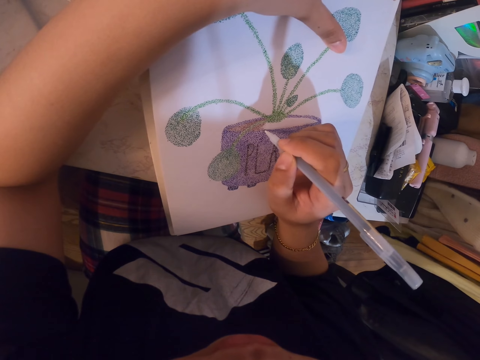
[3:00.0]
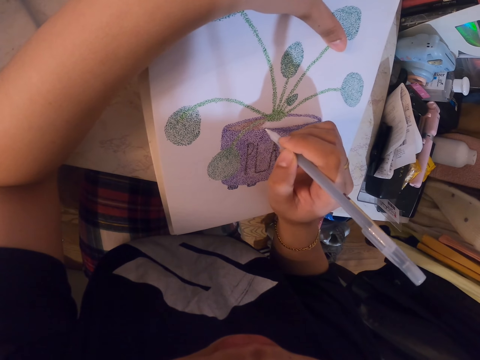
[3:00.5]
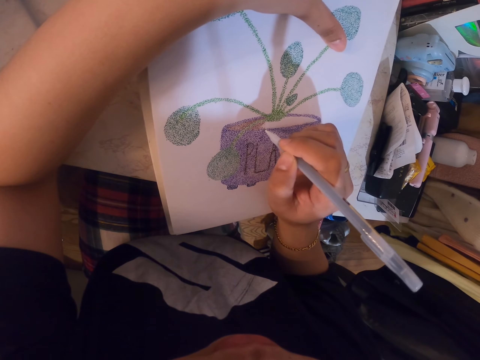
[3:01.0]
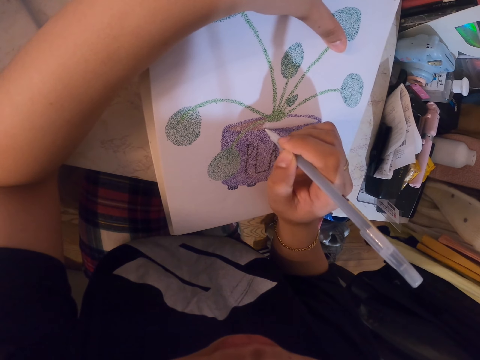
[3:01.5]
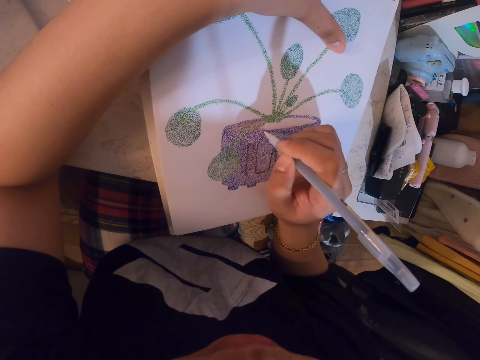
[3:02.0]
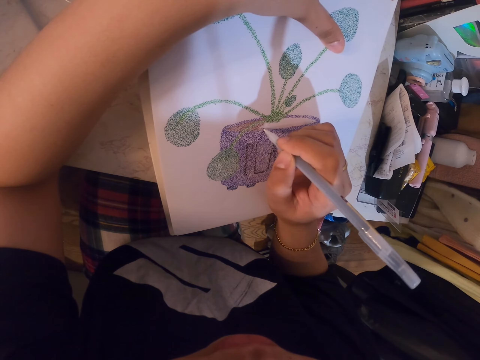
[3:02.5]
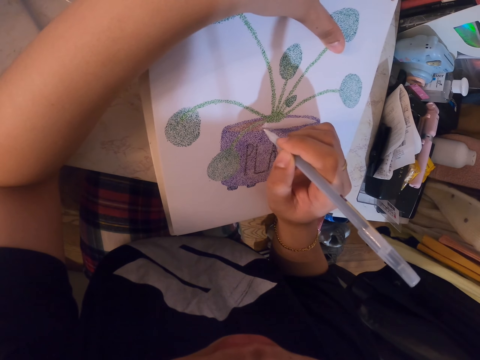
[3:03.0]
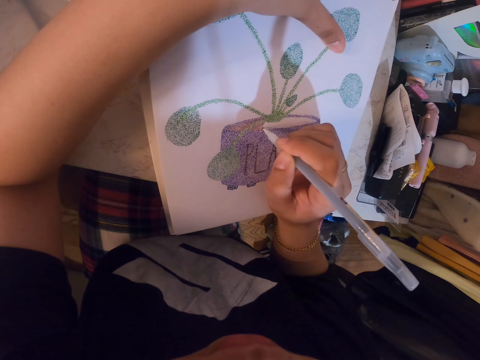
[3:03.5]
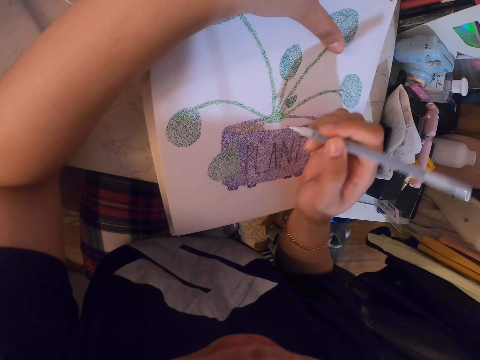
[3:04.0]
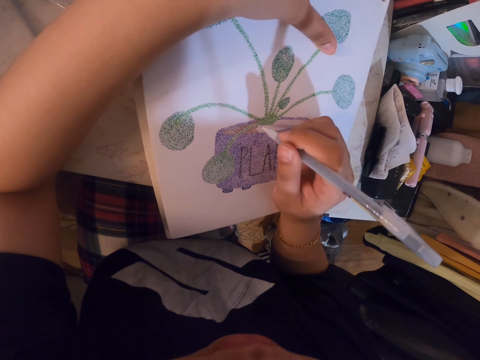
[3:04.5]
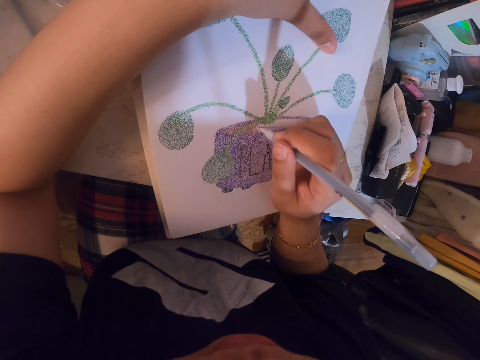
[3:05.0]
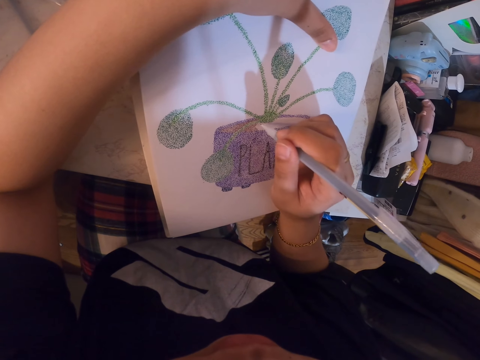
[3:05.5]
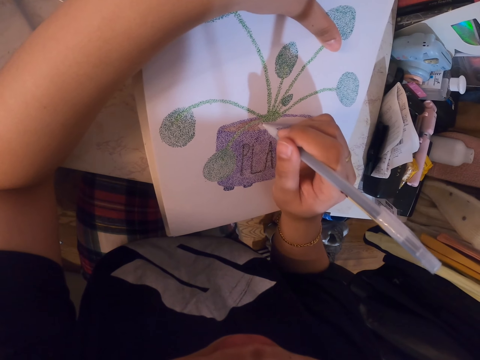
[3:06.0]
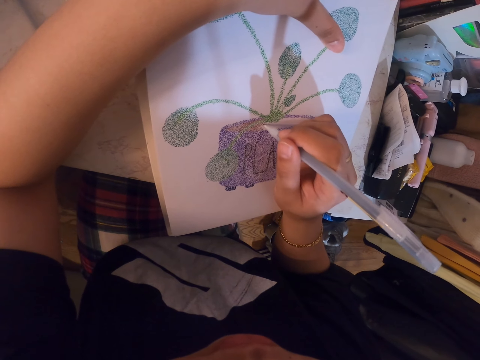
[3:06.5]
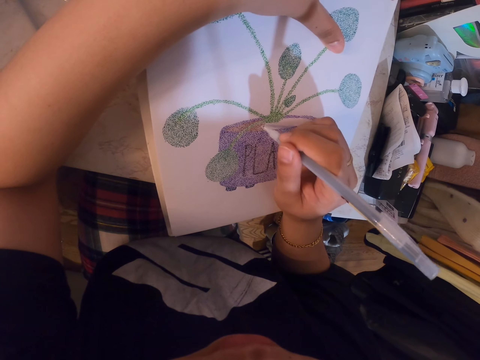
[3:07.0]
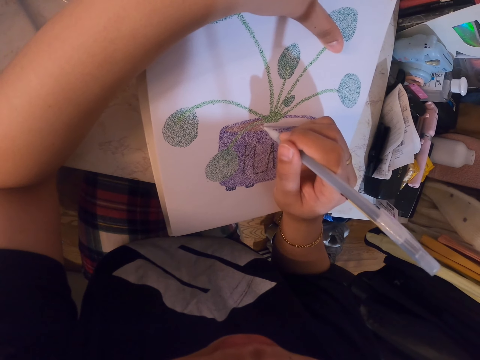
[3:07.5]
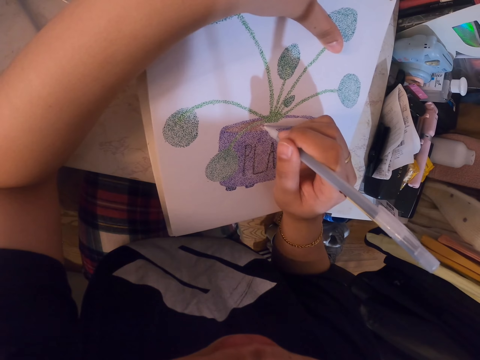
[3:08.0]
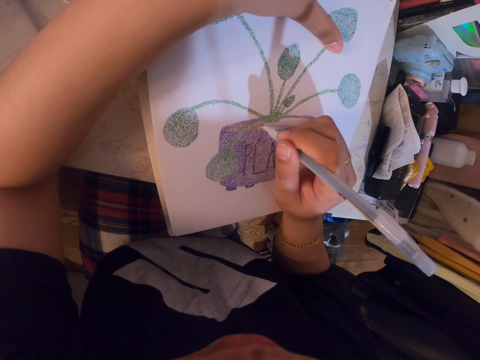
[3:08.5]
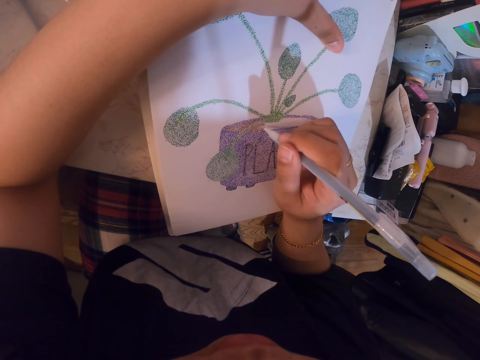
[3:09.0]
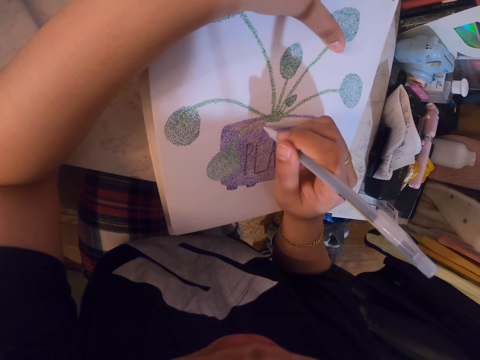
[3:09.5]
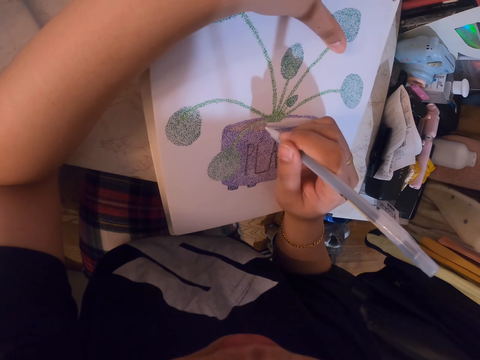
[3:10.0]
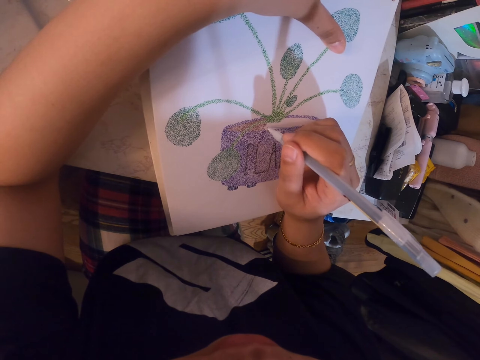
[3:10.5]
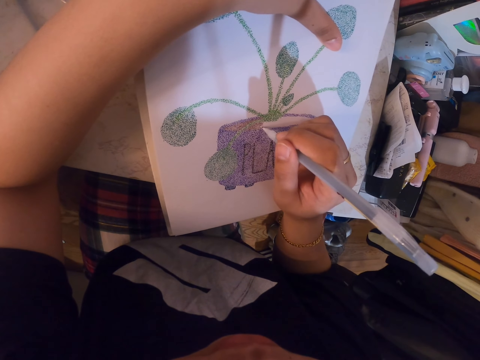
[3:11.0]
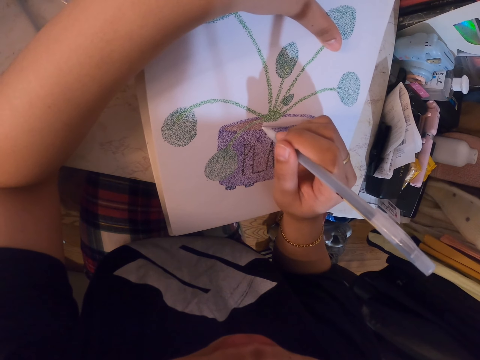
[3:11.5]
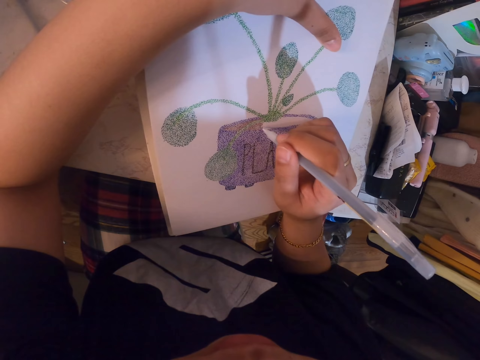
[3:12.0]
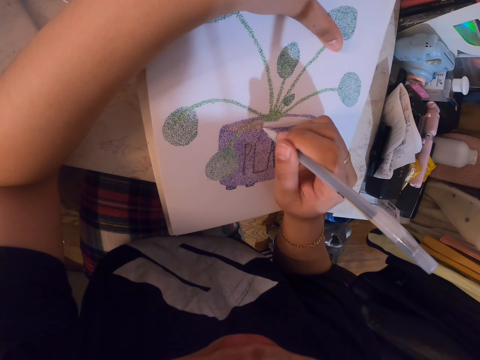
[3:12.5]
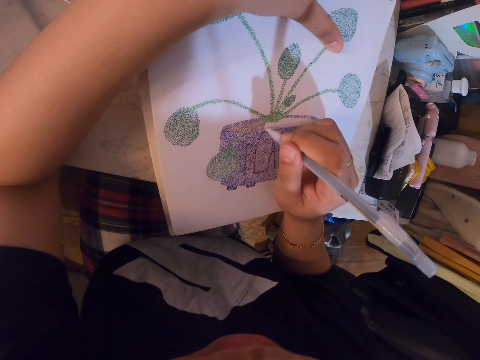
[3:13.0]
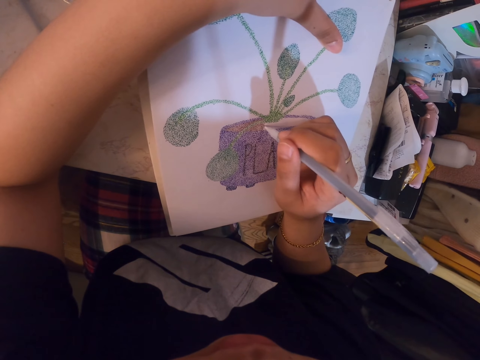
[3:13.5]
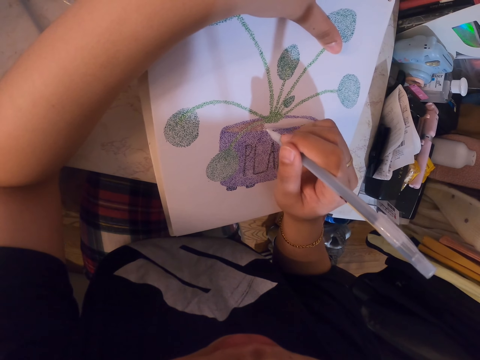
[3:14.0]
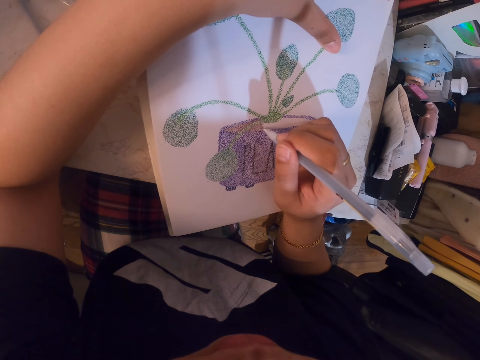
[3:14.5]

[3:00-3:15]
The camera wearer adjusts the drawing pen in her hand. She adds dots on a drawing with the drawing pen and paints the sketch with the pen.

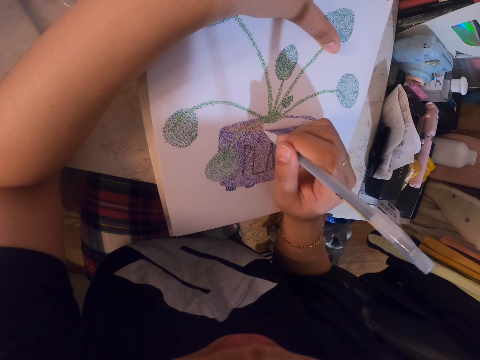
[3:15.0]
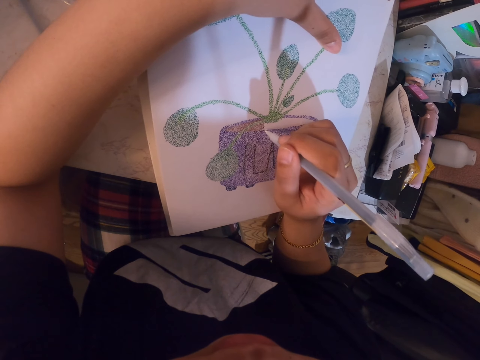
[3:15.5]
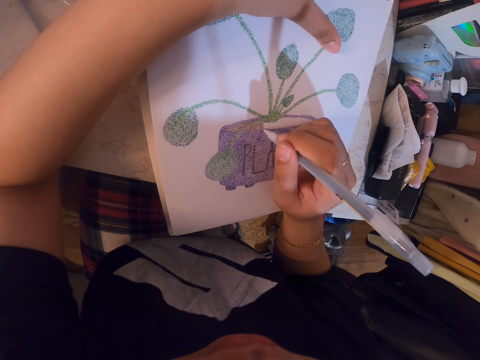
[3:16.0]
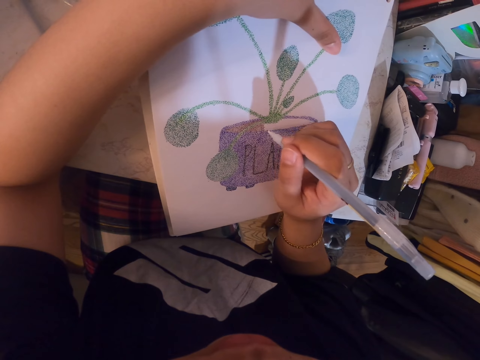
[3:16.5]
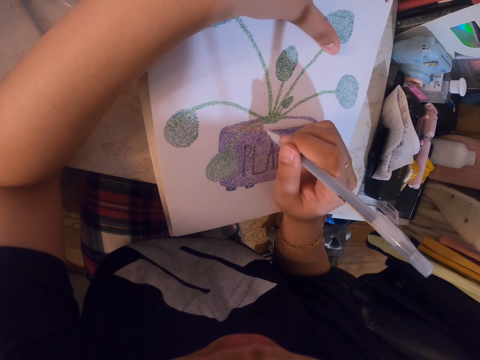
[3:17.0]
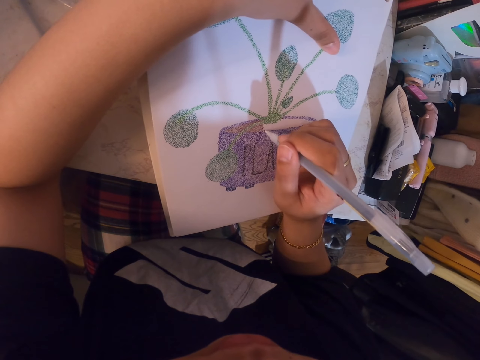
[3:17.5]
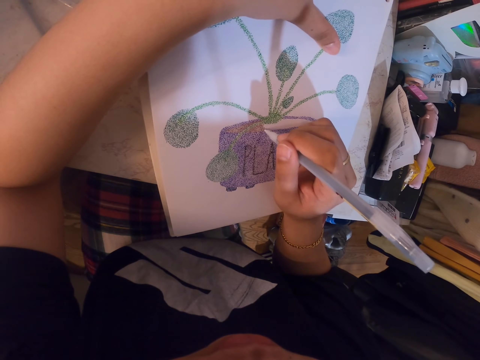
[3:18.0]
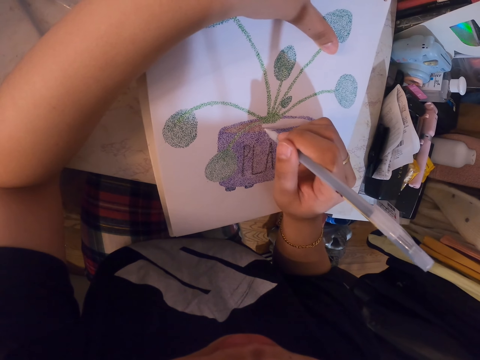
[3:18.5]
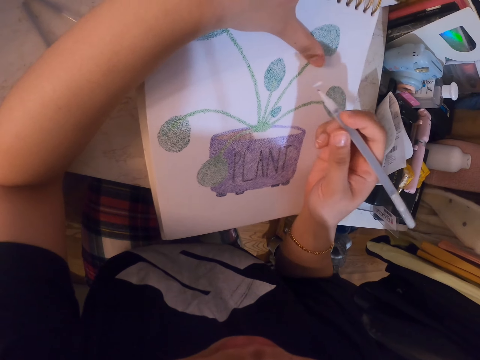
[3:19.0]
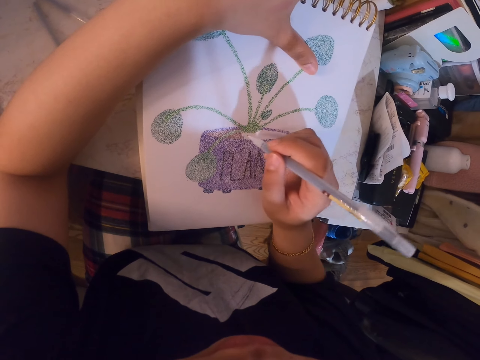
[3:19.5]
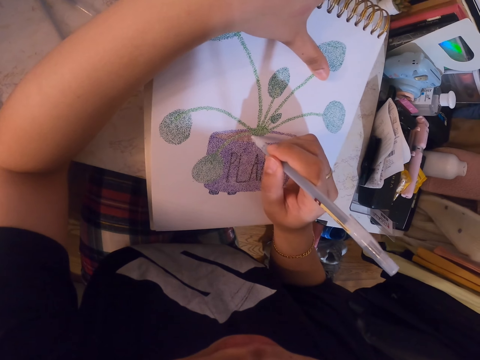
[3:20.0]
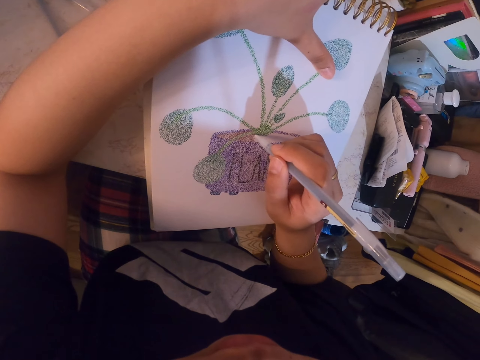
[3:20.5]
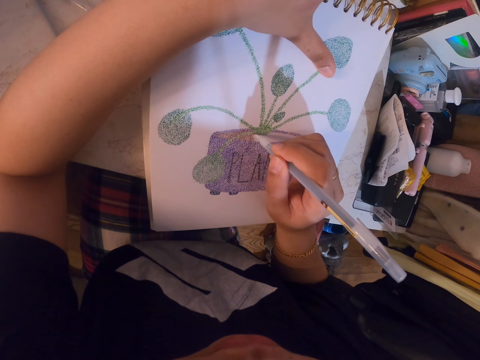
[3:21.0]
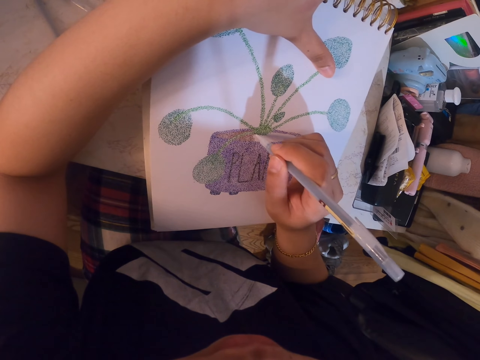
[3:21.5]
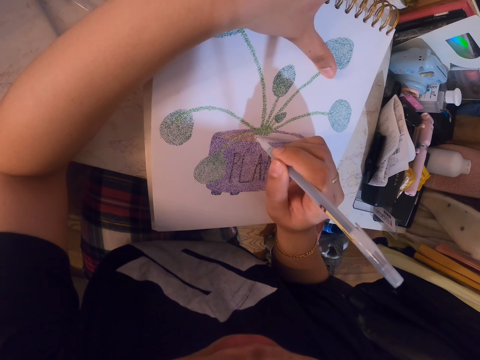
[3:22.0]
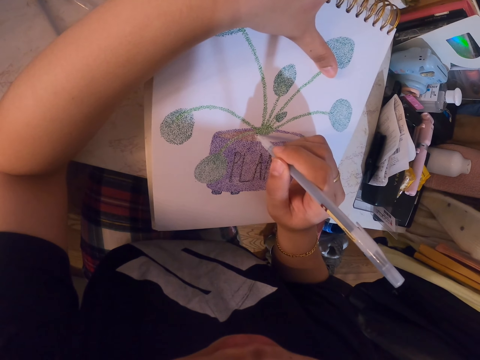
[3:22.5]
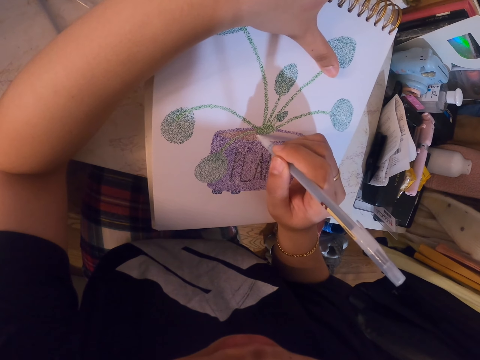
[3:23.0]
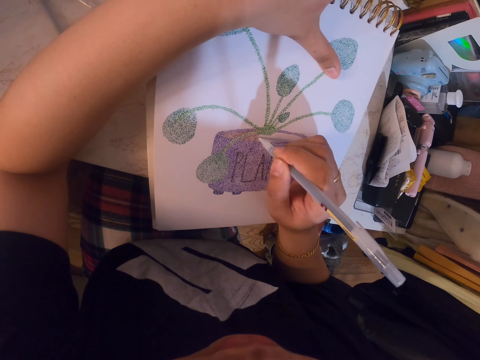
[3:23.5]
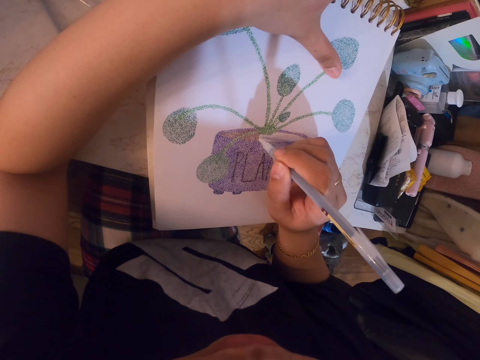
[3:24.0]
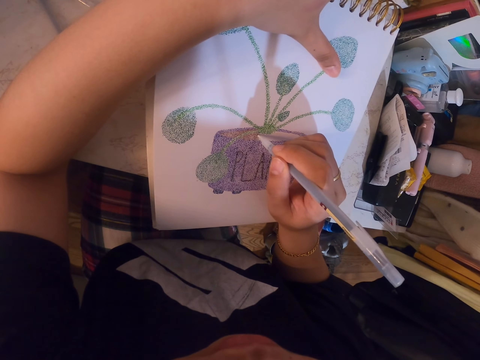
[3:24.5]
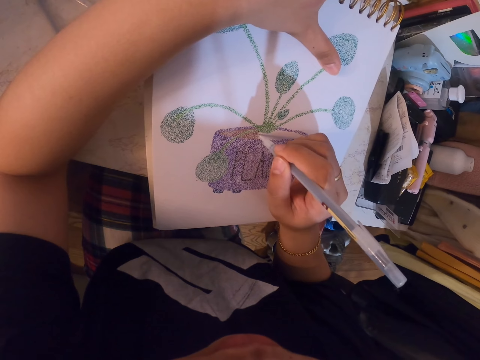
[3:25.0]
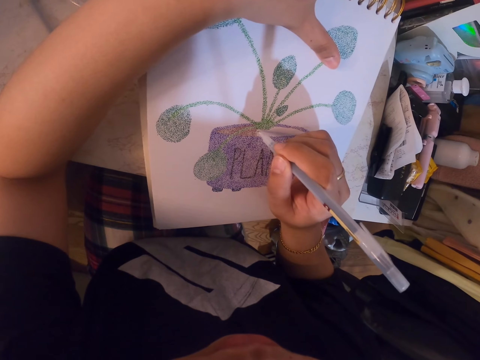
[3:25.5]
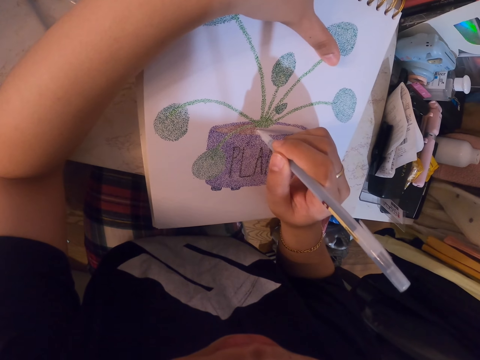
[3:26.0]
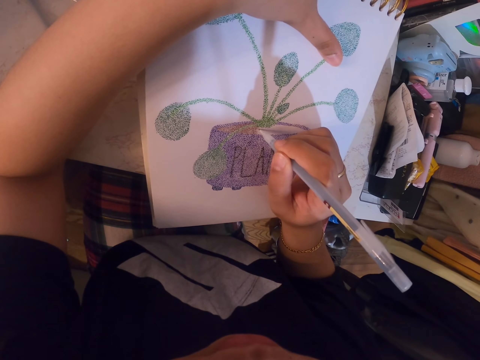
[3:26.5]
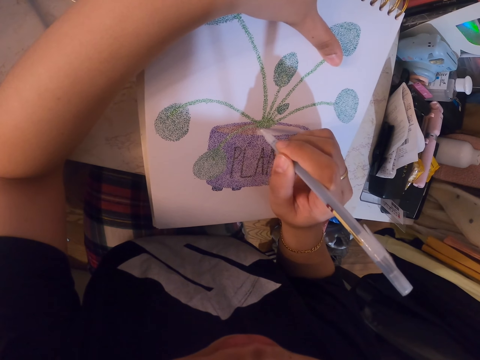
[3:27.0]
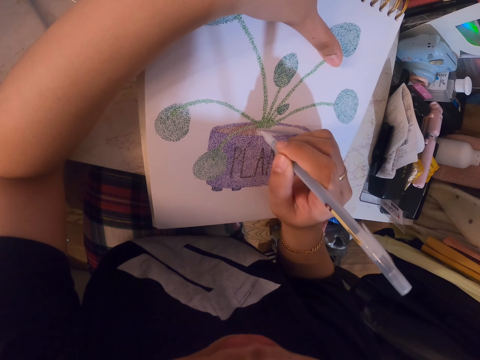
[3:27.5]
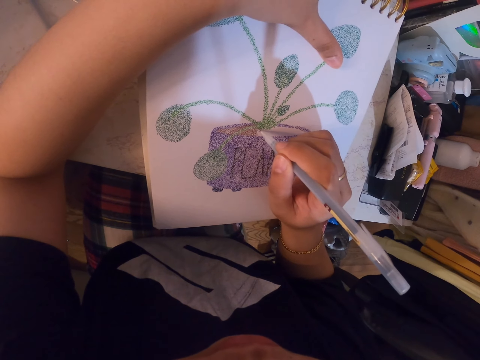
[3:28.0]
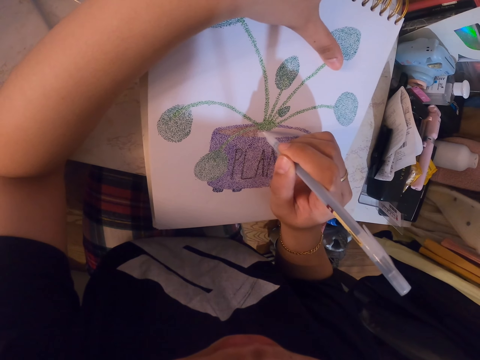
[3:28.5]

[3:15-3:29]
The camera wearer adjusts the drawing pen in her hand. She paints the sketch with the pen and adds dots on a drawing with the drawing pen.
